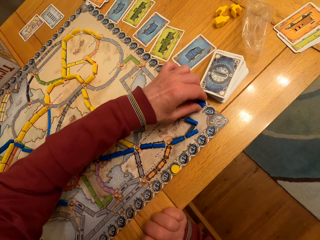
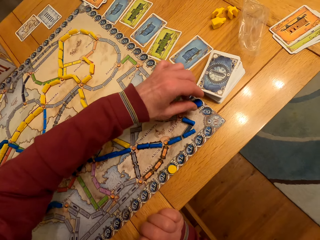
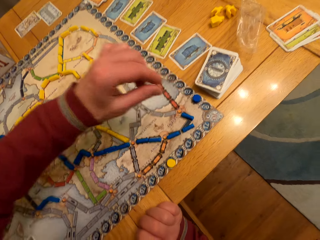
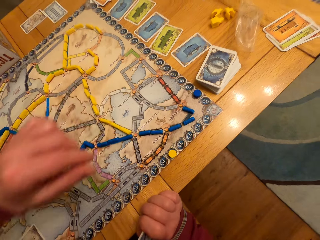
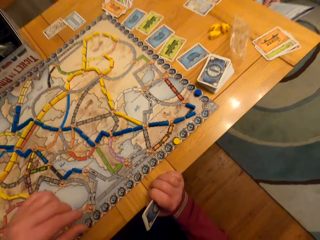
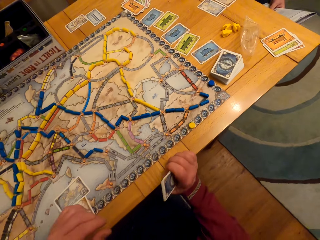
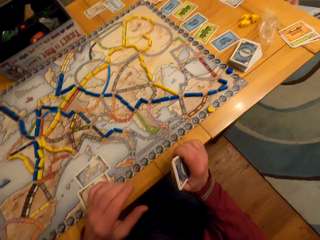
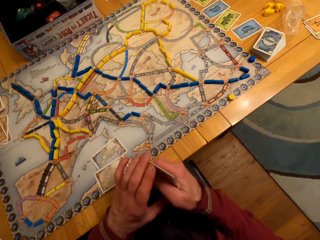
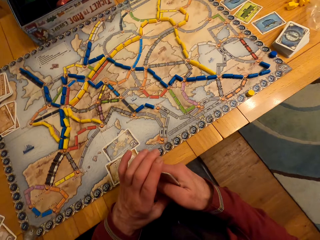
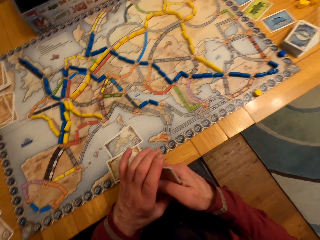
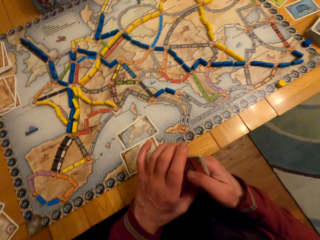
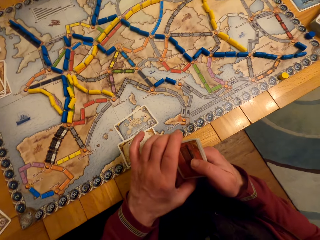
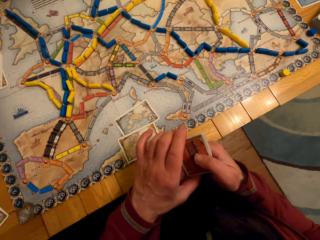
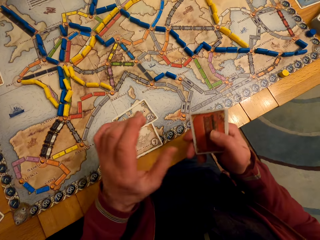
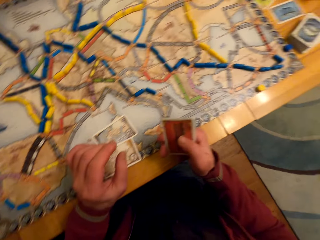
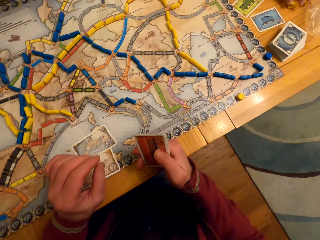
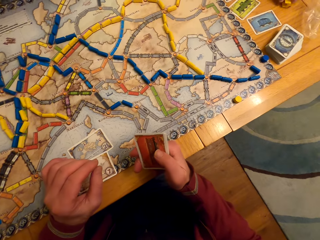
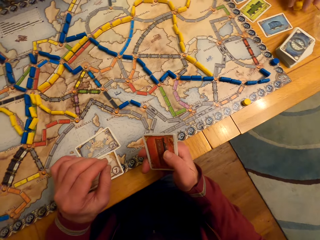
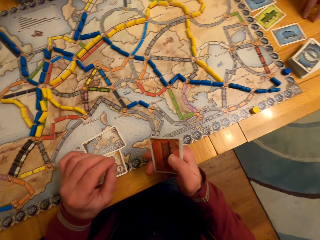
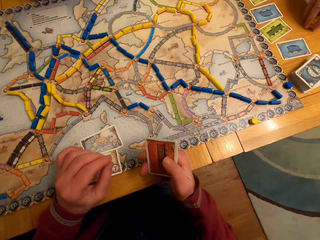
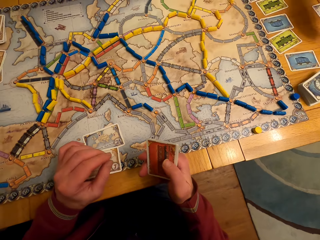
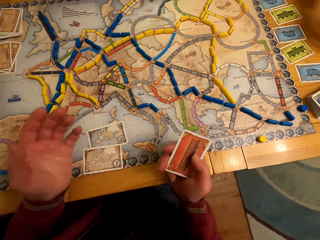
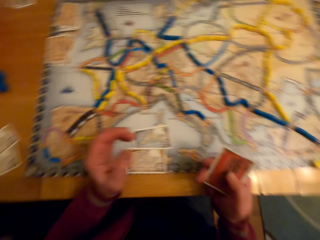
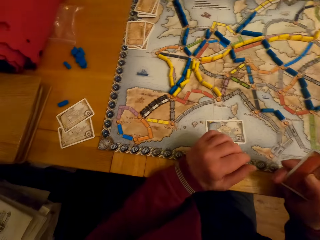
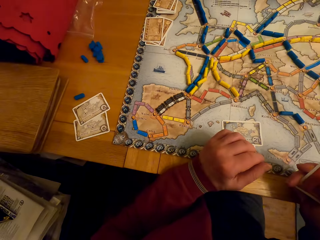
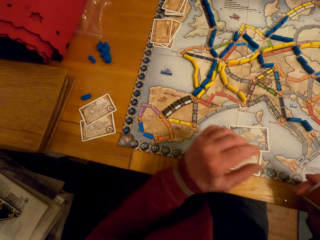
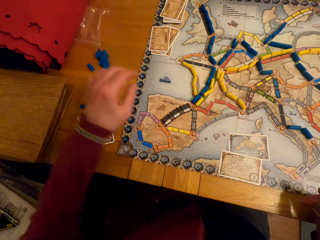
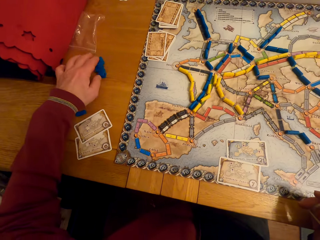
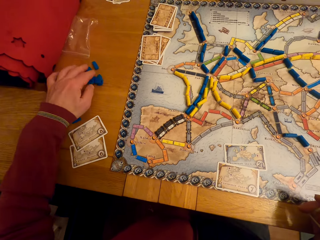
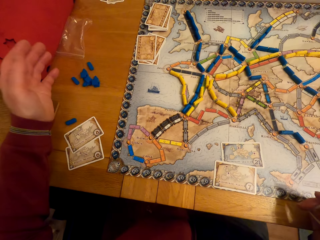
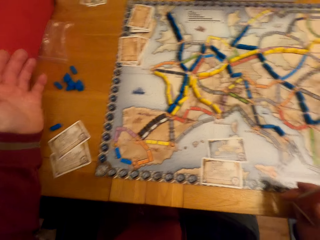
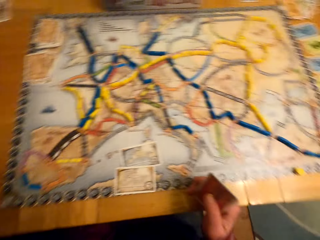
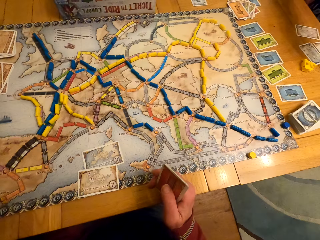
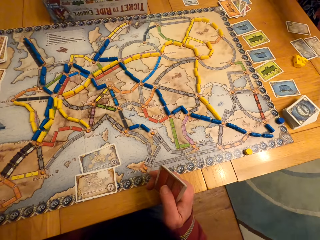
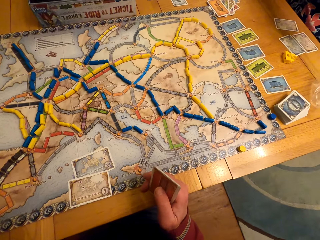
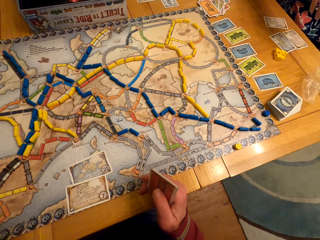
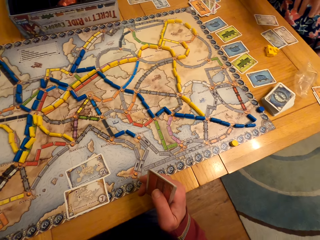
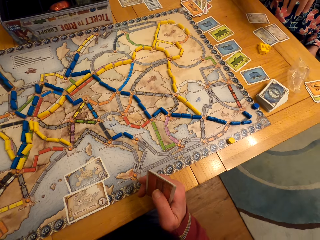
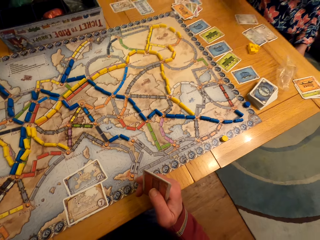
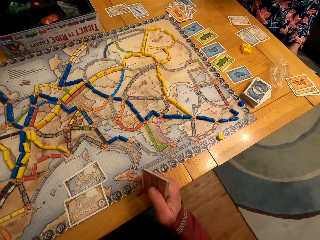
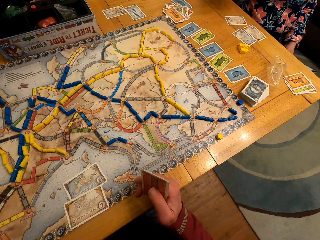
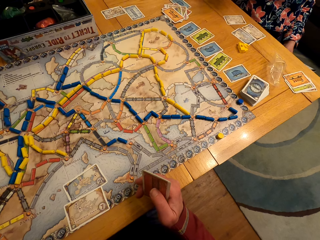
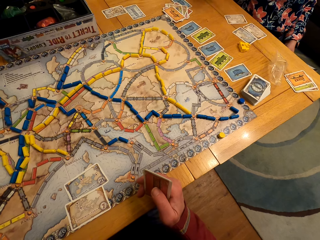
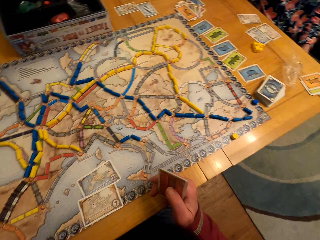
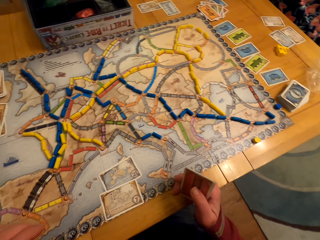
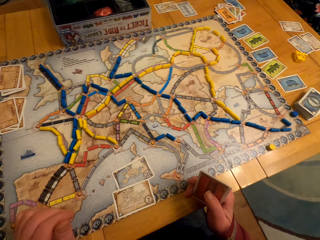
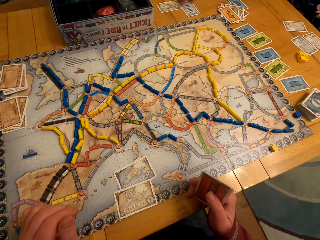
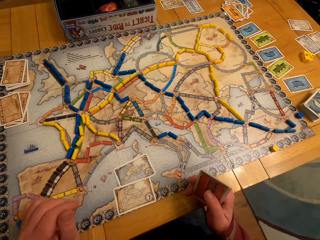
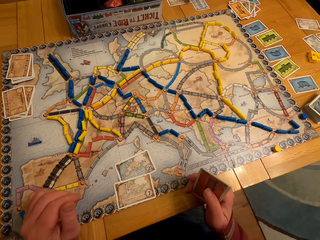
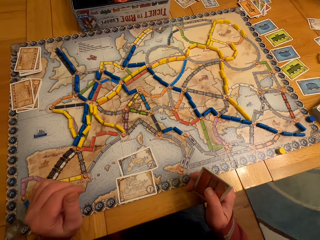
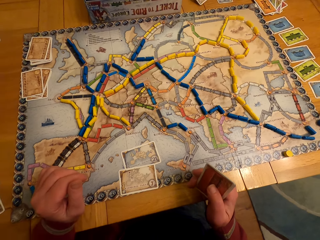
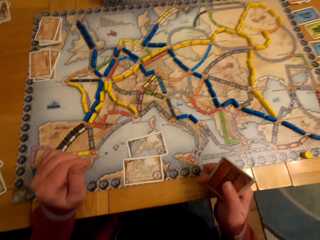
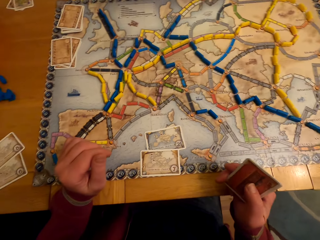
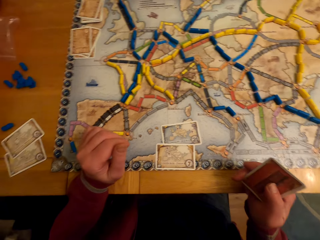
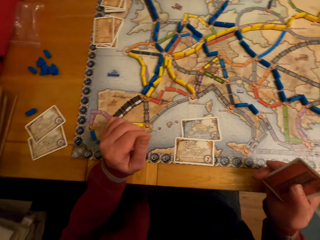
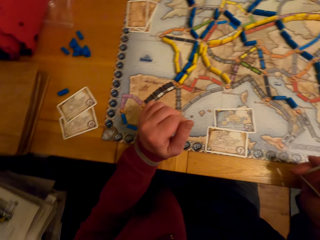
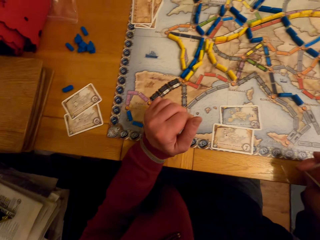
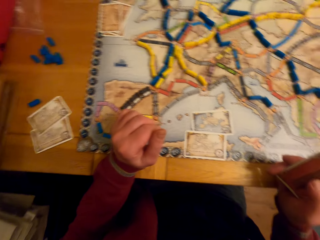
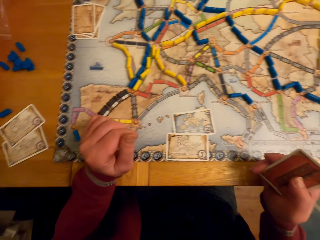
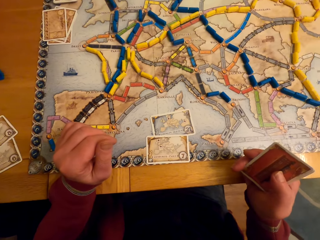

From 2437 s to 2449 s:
The camera wearer lifts a hand. They hold cards. They put hands on the table. They look round. A lady touches play game chits. The camera wearer moves a button. They look around.

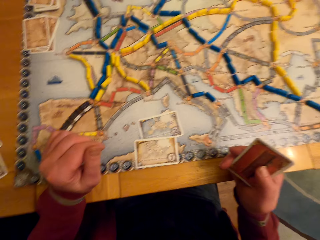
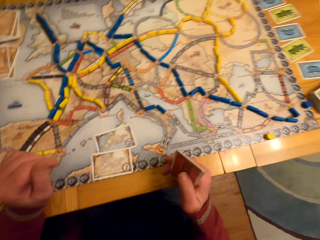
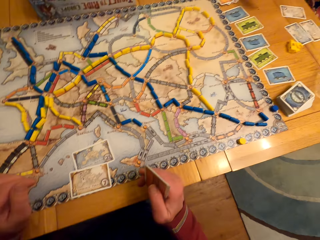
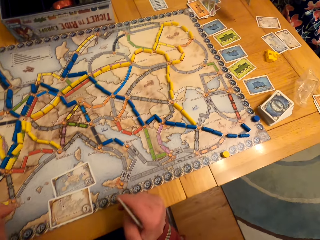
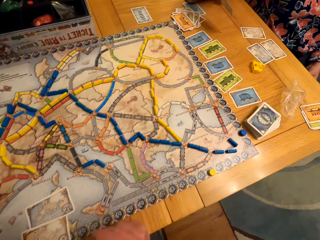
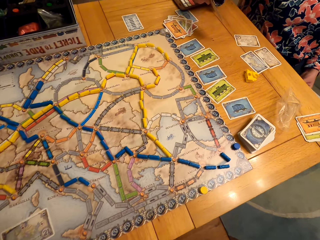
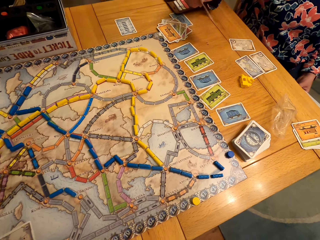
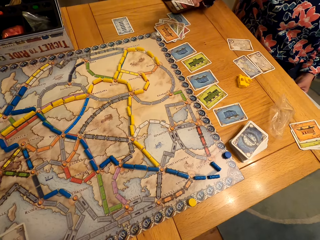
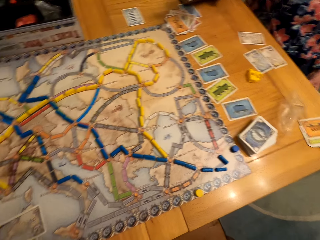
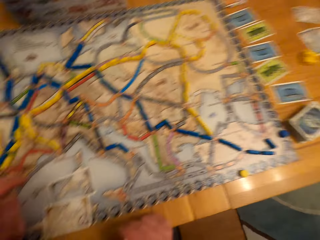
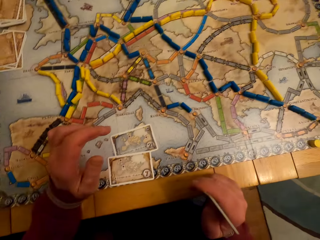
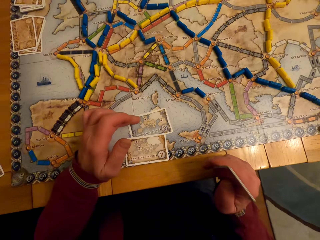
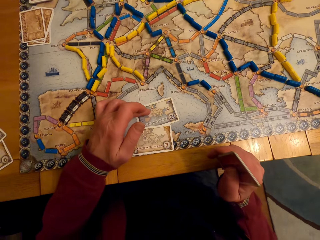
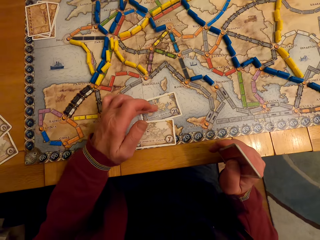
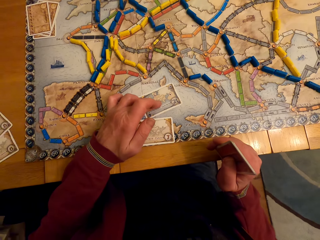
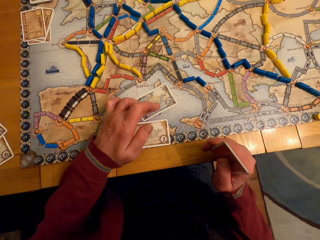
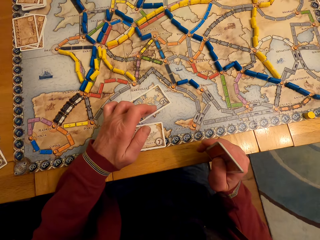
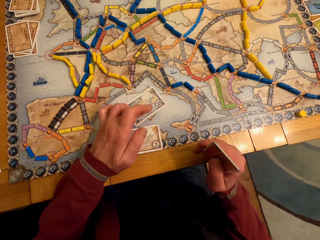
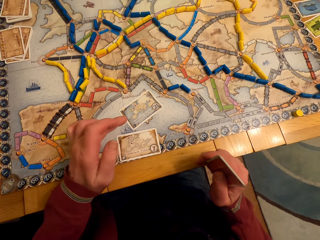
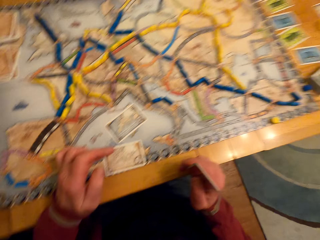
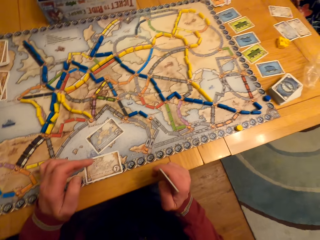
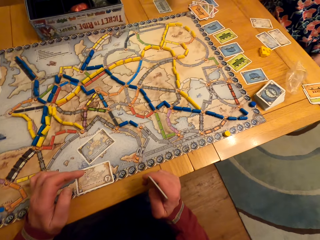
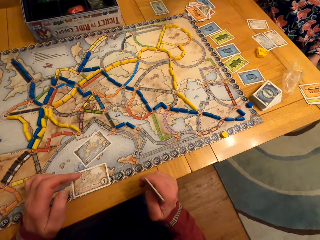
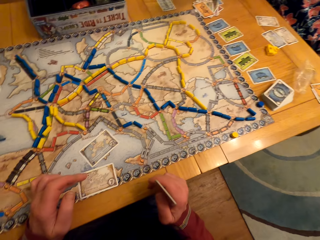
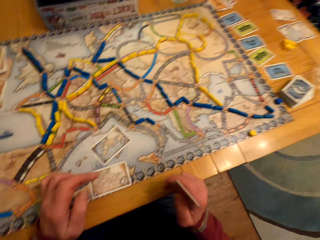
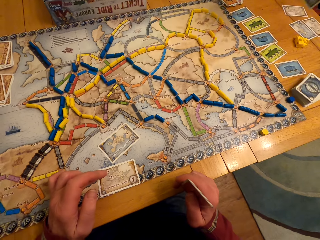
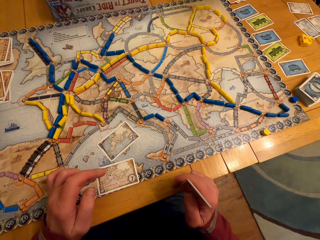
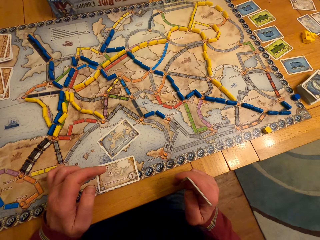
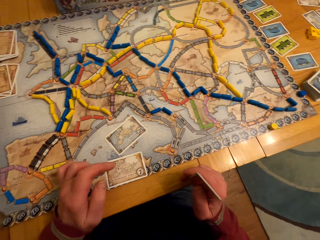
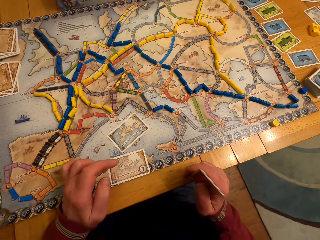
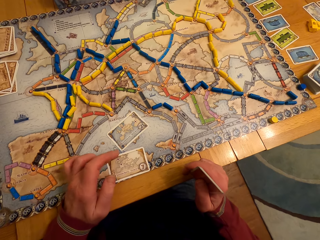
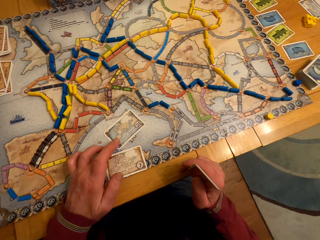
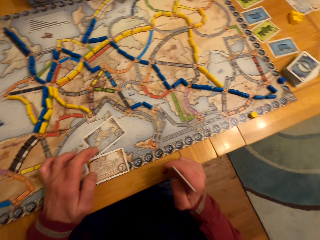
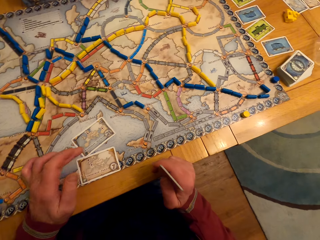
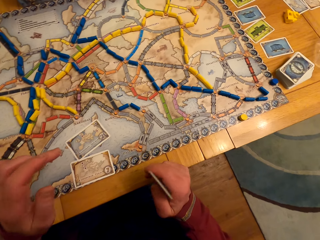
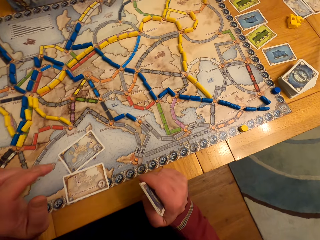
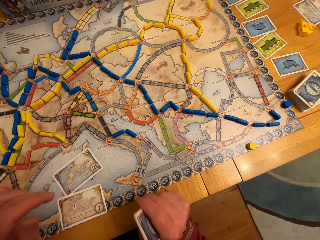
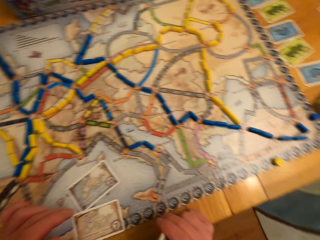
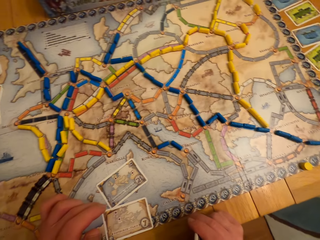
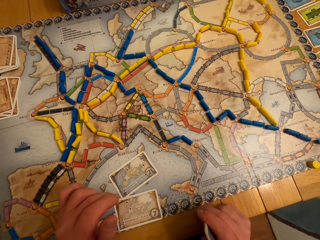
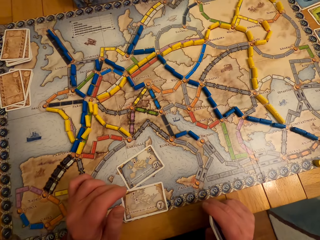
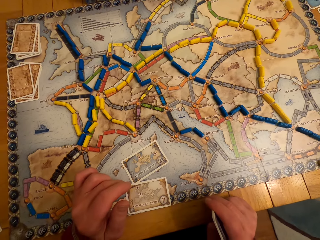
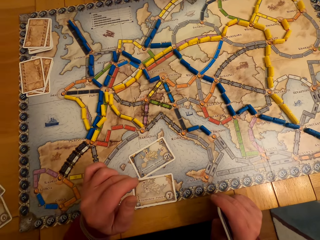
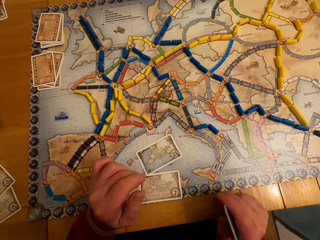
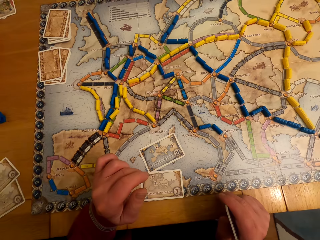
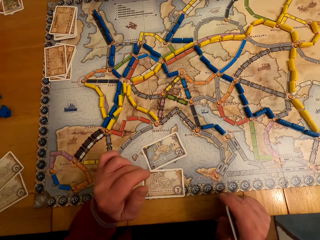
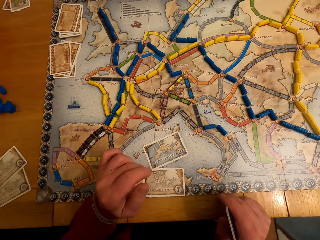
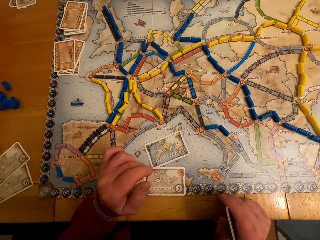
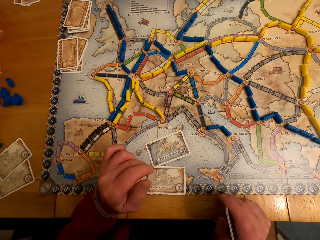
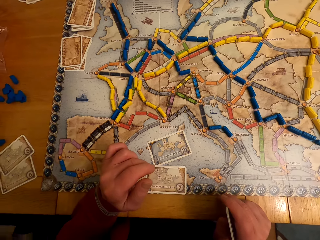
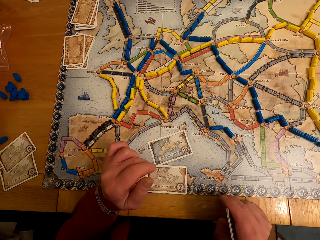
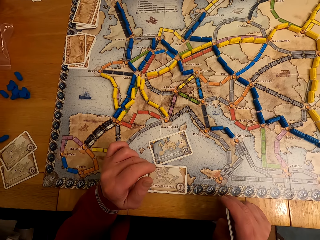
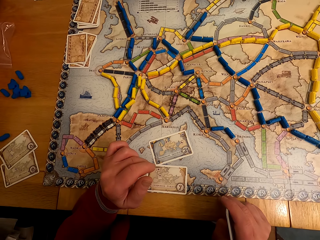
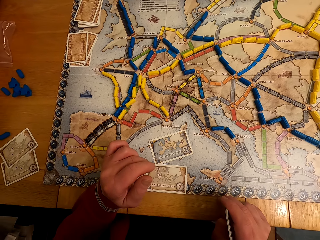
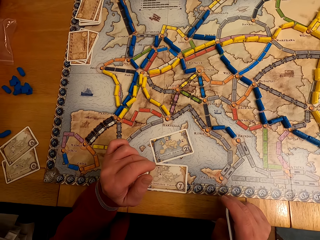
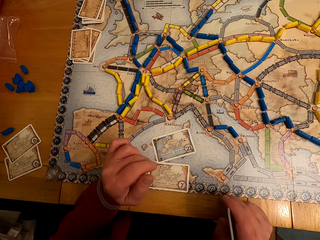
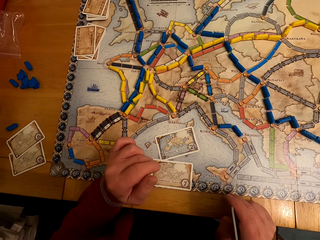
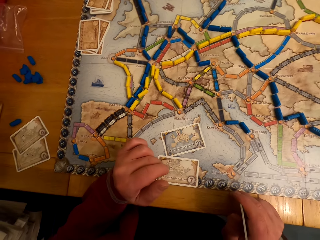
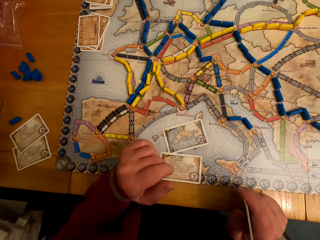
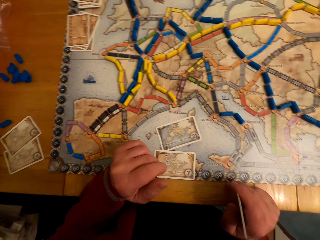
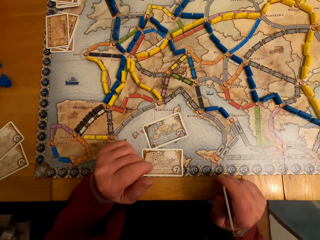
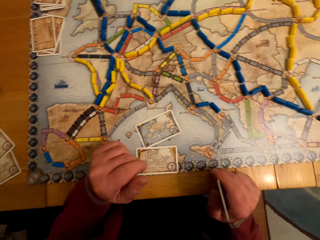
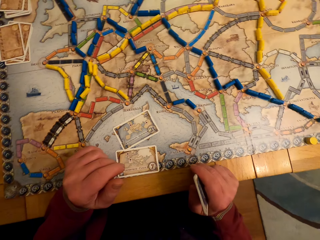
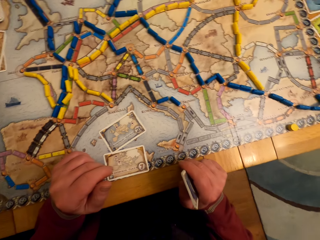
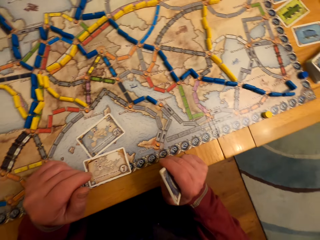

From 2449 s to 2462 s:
The camera wearer moves hands. They move cards. They look around.
